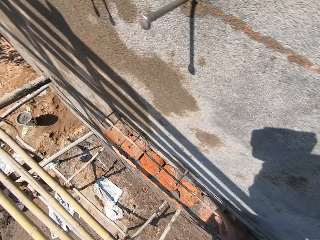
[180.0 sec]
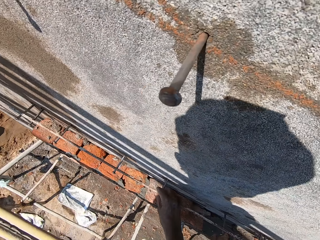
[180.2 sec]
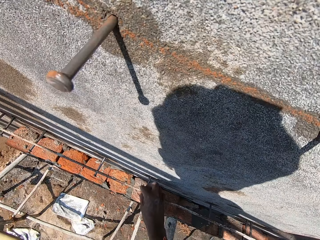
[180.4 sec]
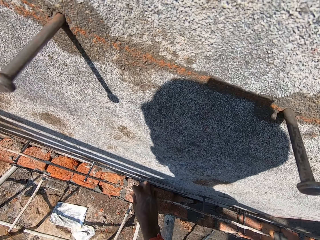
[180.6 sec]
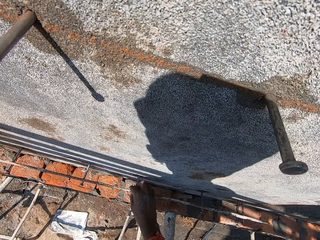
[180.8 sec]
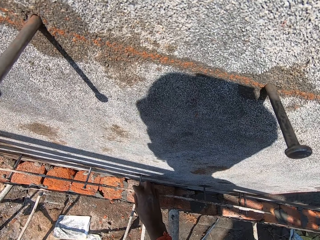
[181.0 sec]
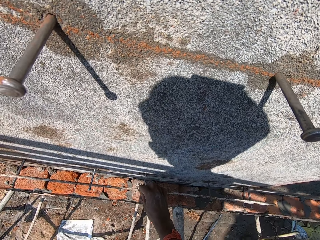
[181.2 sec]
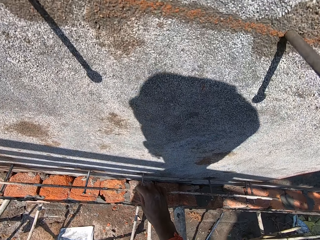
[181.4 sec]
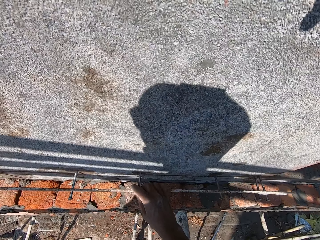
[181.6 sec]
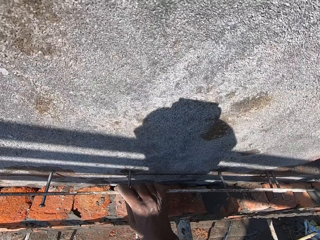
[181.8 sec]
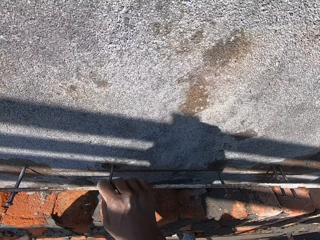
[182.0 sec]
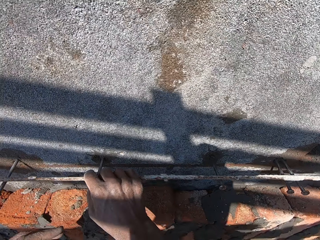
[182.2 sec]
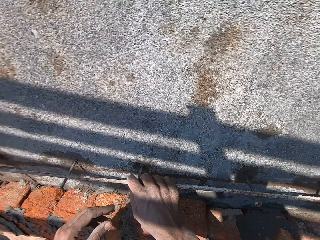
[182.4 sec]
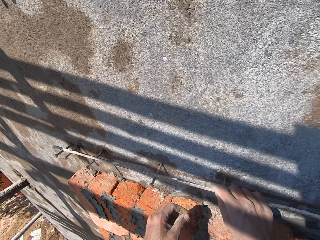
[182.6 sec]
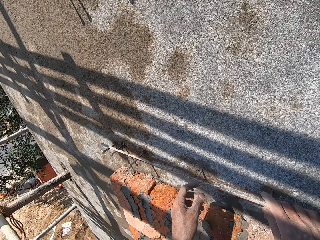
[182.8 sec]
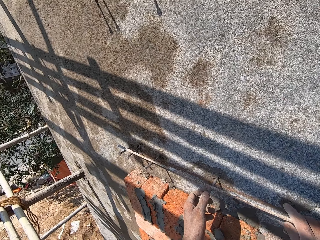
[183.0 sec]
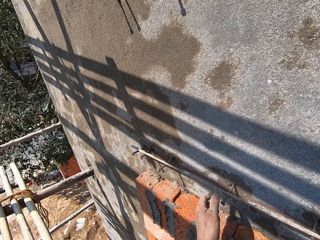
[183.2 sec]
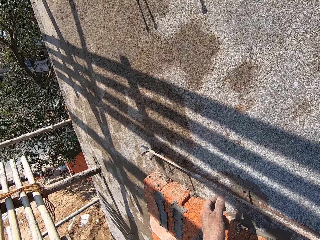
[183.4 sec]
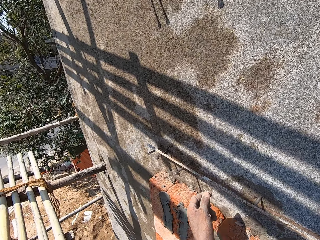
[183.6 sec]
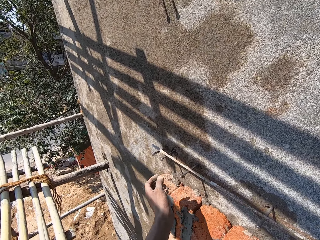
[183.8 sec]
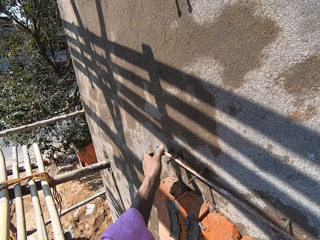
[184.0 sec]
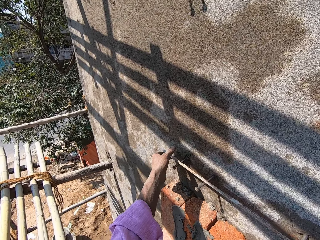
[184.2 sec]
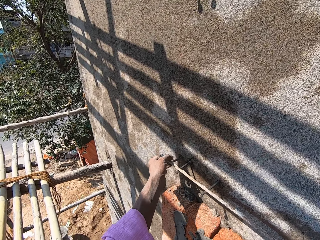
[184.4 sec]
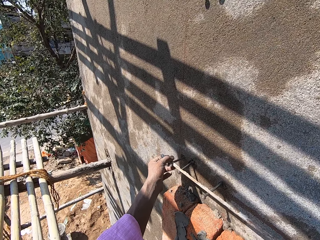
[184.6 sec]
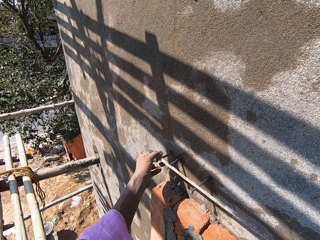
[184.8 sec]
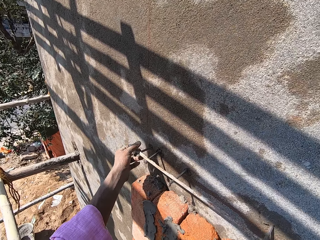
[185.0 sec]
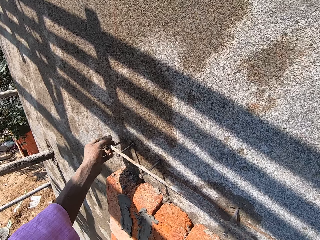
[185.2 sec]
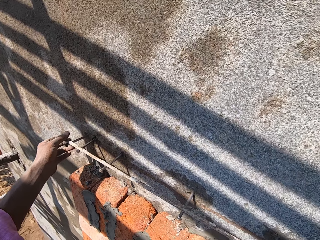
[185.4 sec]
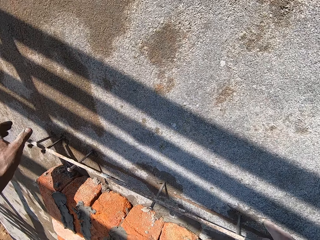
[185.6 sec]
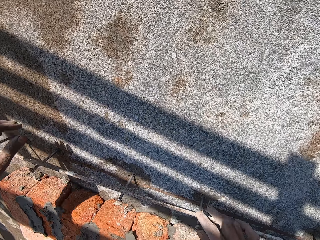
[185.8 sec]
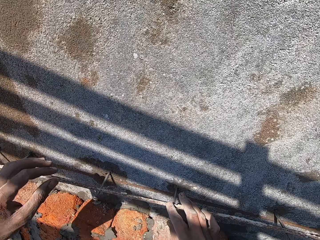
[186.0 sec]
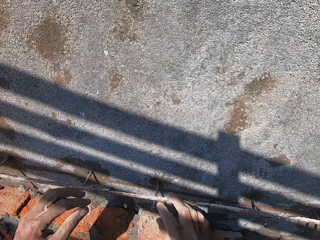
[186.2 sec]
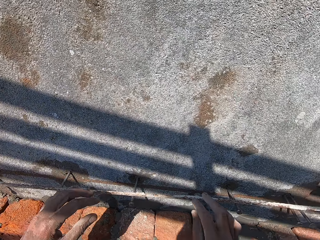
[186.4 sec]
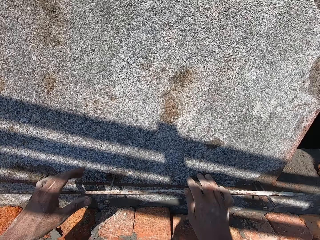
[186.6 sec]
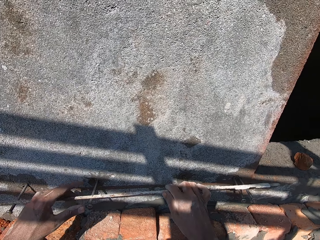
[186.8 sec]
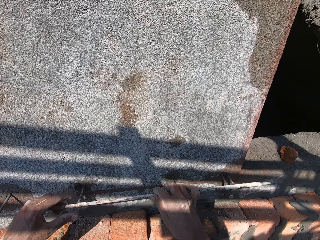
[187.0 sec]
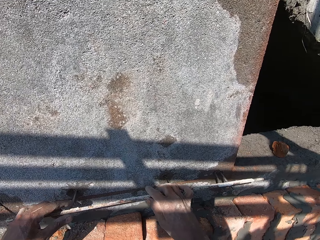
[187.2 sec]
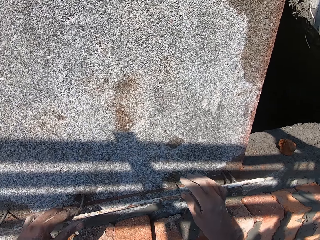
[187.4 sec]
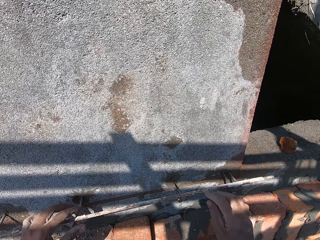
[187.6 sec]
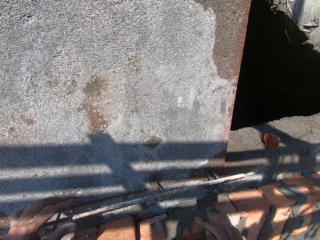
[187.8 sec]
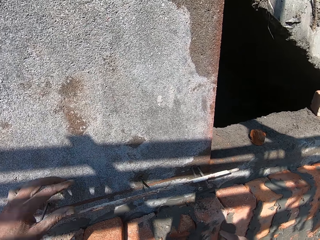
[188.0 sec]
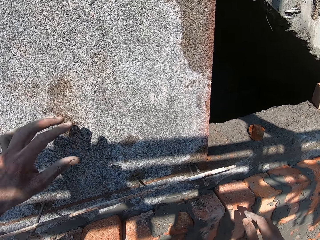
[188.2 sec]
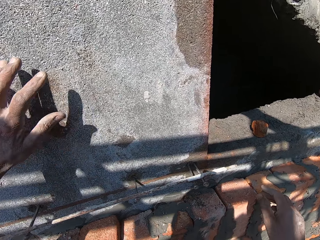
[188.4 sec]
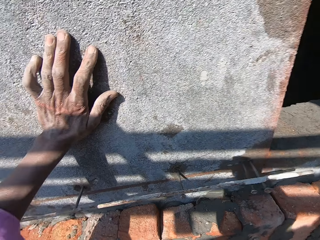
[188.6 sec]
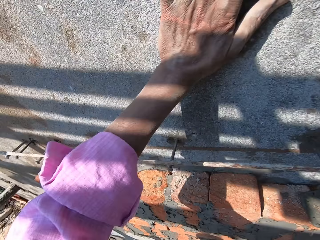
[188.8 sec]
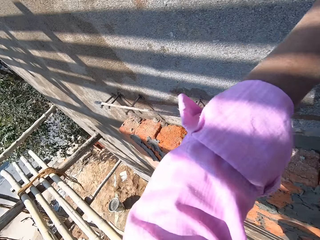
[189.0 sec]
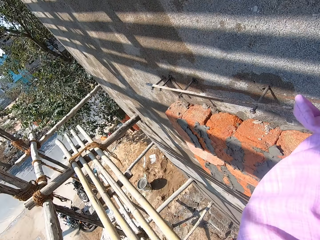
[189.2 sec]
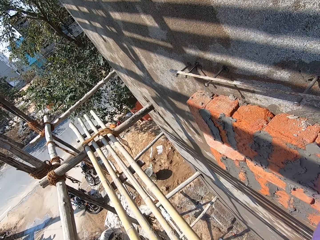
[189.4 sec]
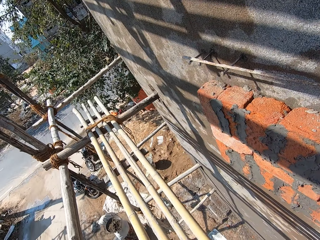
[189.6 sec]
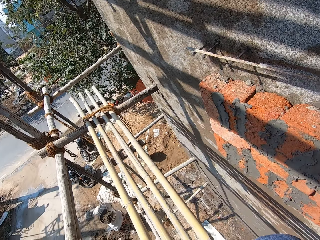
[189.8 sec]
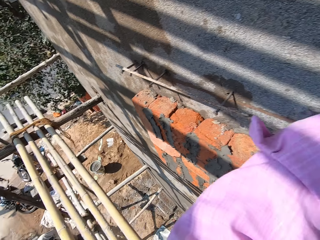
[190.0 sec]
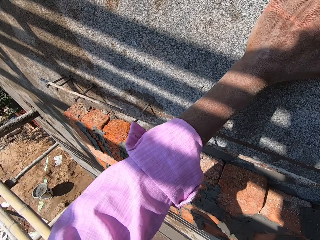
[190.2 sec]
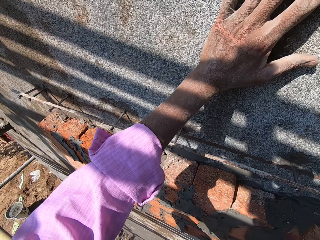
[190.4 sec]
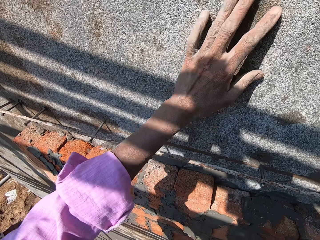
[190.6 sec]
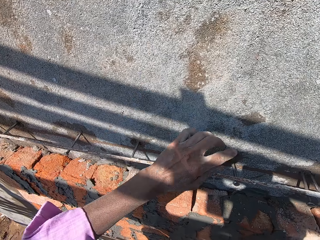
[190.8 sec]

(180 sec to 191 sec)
The camera wearer places the iron rod or metal on the nails on the wall with his right hand. He adjusts the iron rod on the nails on the wall with his hands. He moves the metal. He converses with a woman. He places his left hand on the wall.

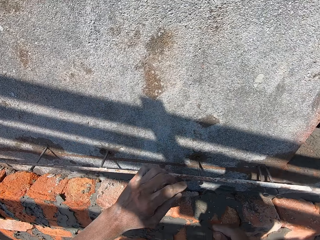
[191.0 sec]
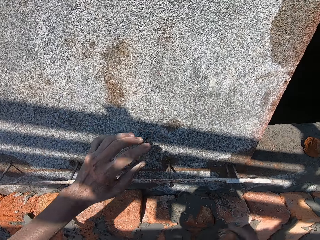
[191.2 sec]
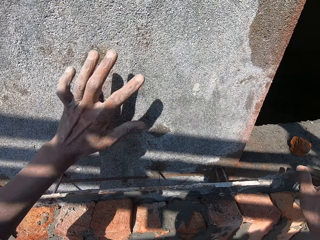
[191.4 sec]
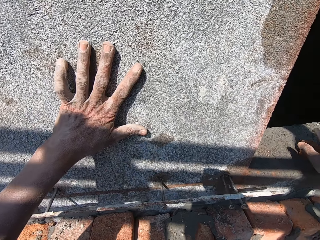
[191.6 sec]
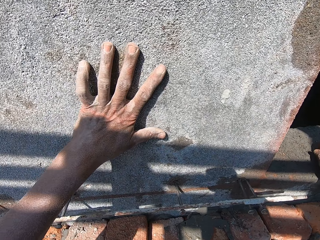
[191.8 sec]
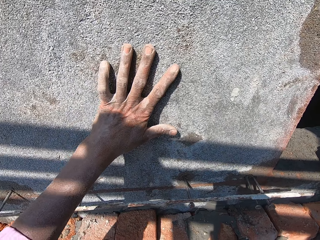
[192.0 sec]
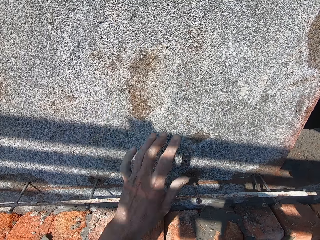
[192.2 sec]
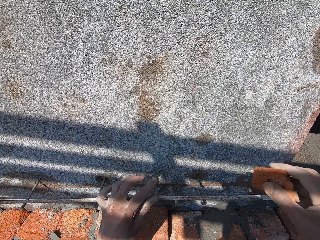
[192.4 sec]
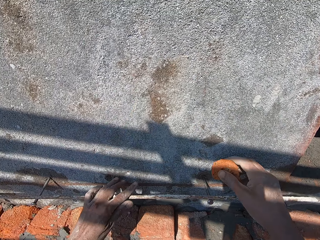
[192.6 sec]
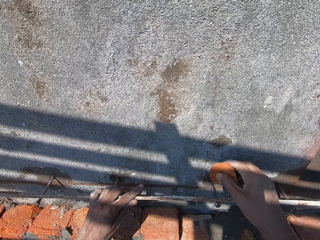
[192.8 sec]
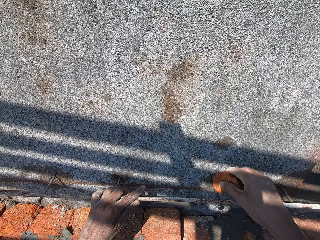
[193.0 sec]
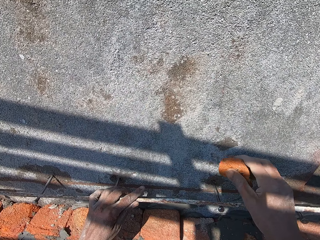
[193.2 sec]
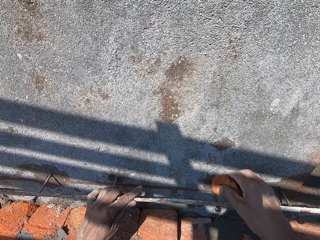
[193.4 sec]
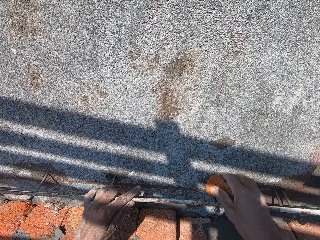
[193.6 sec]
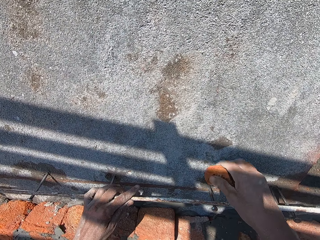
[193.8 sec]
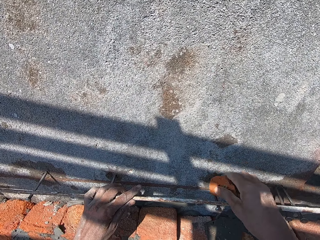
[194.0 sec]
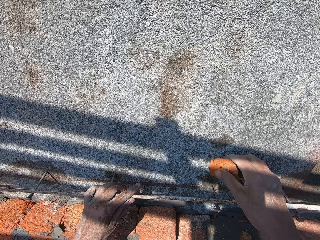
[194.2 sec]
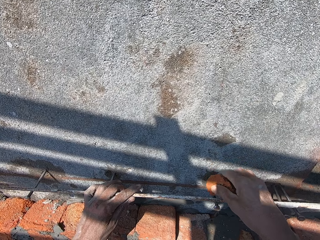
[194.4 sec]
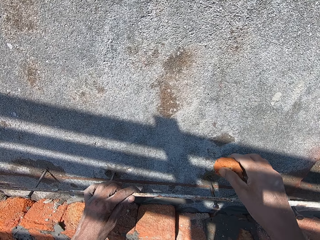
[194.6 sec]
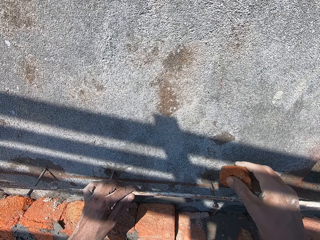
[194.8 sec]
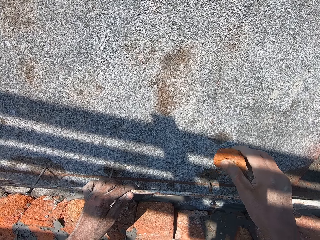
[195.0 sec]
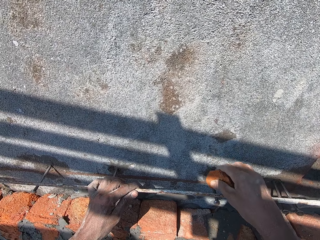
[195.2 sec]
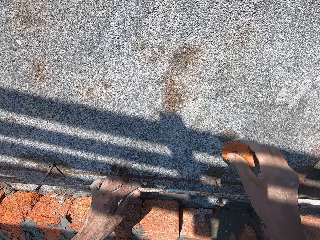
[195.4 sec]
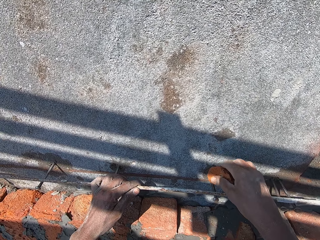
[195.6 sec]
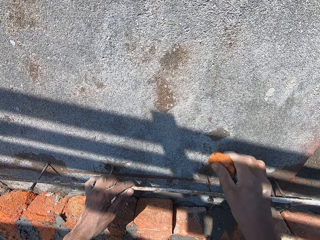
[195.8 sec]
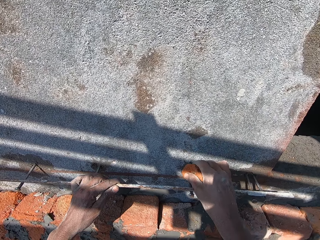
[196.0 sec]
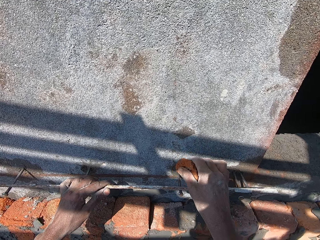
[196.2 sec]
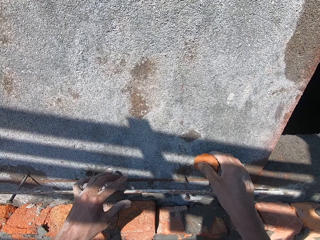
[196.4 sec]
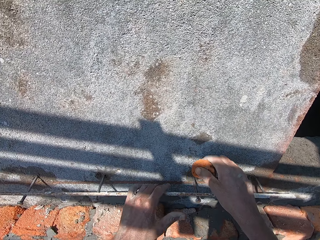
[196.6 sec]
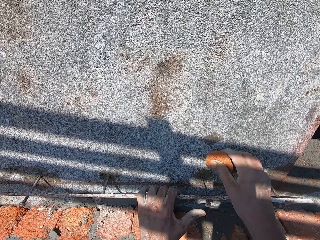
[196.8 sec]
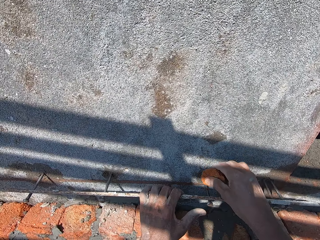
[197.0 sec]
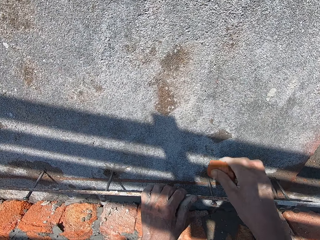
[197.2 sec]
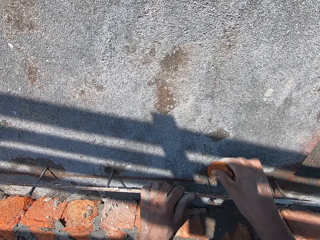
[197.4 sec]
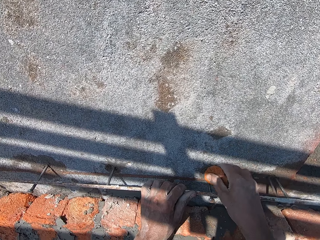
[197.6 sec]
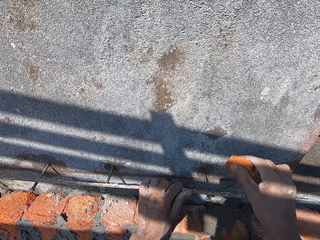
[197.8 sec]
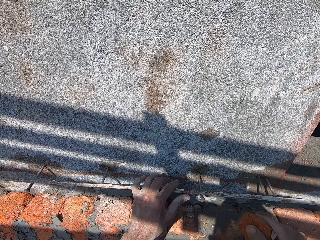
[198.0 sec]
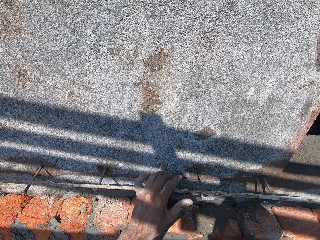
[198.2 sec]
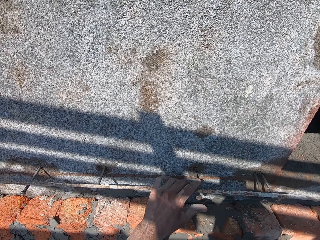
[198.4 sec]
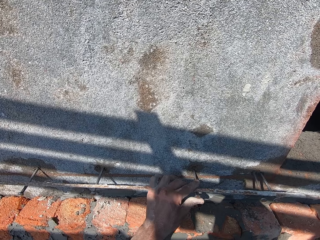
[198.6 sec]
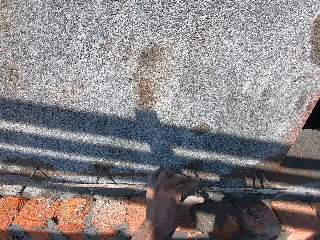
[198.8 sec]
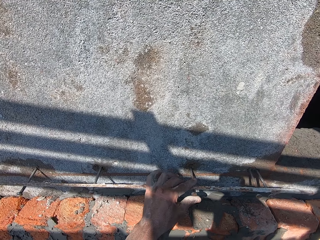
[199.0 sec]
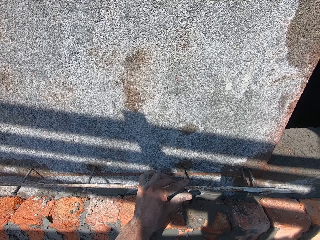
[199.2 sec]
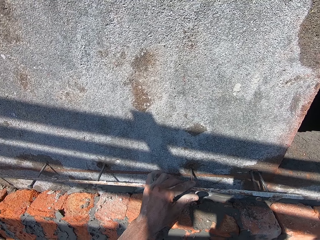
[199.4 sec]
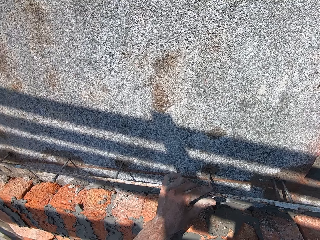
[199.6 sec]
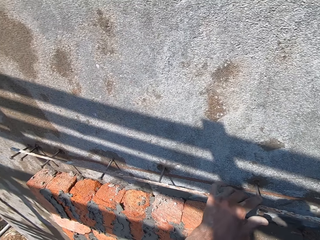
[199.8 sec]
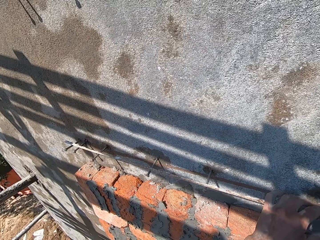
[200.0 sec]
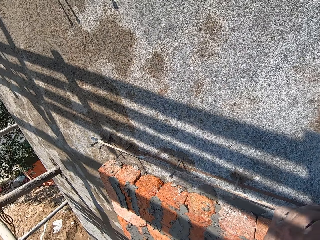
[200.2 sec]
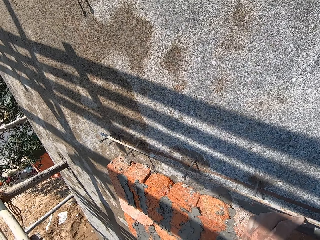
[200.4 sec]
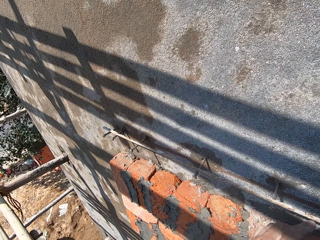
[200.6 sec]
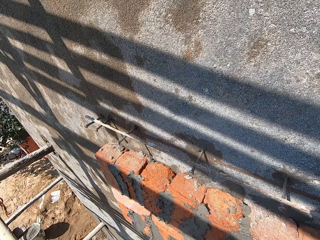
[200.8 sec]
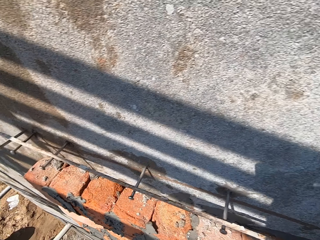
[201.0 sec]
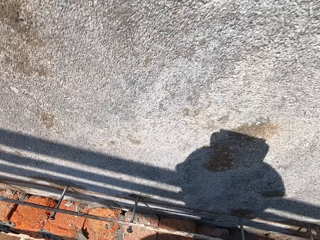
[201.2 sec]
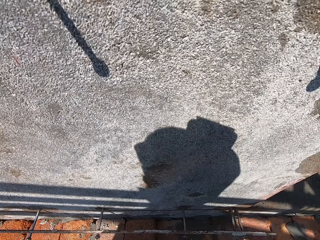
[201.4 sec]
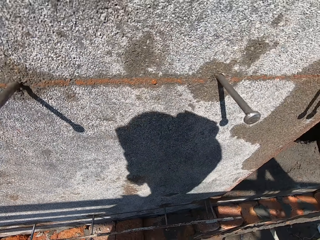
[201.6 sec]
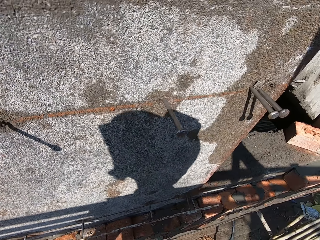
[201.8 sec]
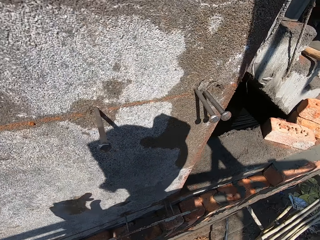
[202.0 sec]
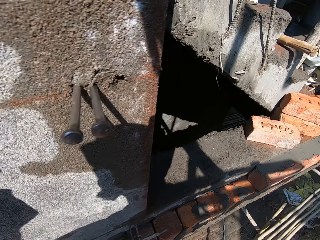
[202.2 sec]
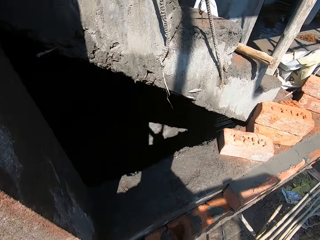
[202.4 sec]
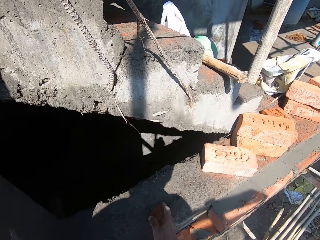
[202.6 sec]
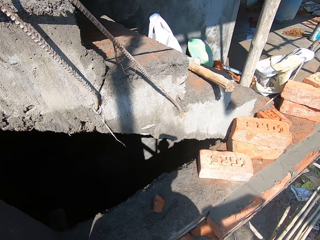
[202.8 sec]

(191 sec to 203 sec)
The camera wearer picks up a brick on the floor with his right hand. He hits the nail on the wall with the brick in his right hand. He holds the iron rod on the nails on the wall with his left hand. He touches the nail on the wall with his left hand.
